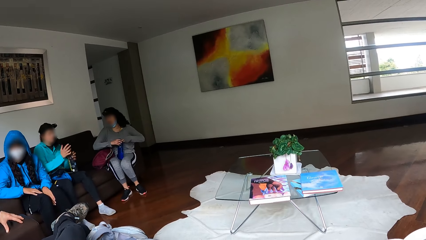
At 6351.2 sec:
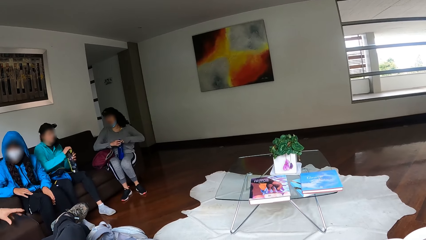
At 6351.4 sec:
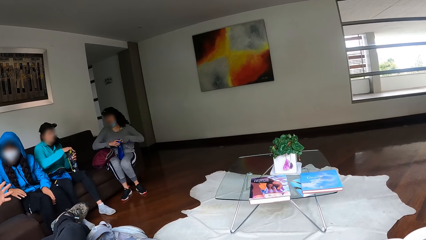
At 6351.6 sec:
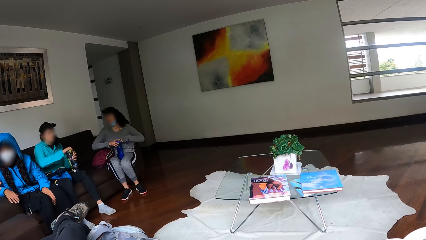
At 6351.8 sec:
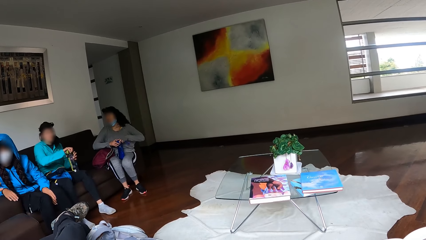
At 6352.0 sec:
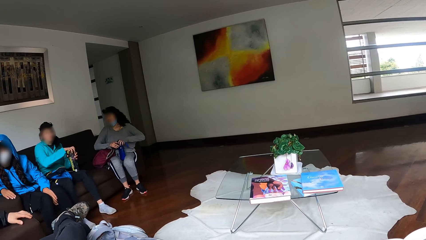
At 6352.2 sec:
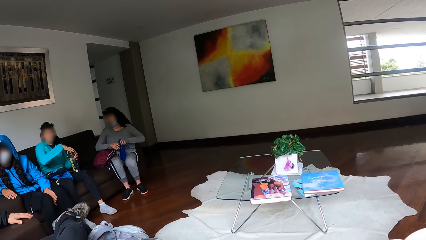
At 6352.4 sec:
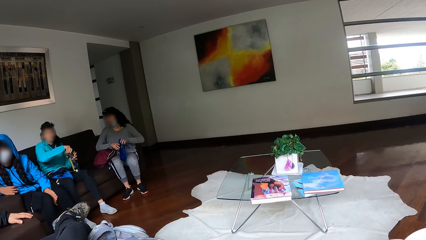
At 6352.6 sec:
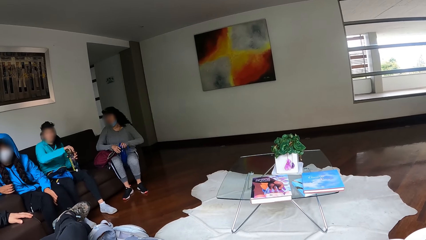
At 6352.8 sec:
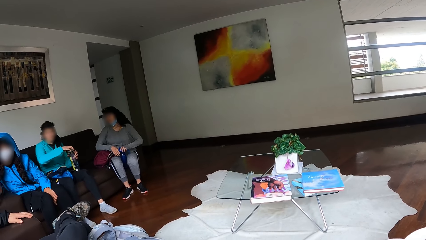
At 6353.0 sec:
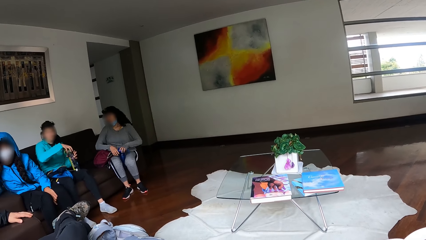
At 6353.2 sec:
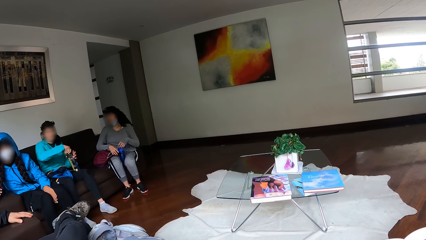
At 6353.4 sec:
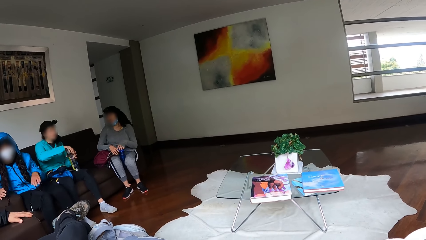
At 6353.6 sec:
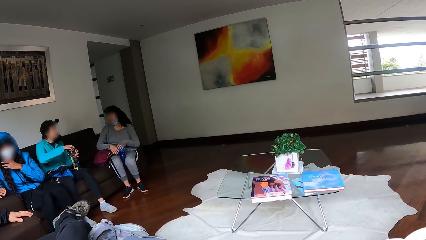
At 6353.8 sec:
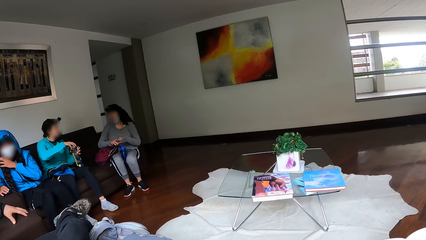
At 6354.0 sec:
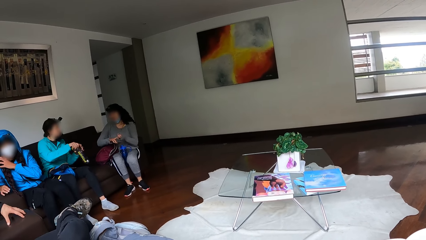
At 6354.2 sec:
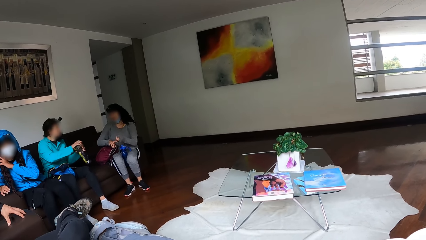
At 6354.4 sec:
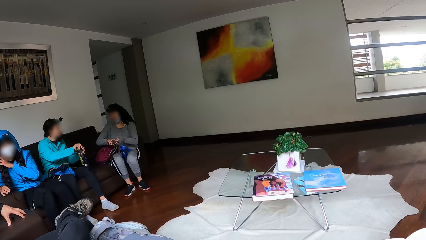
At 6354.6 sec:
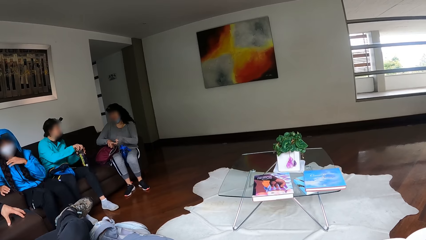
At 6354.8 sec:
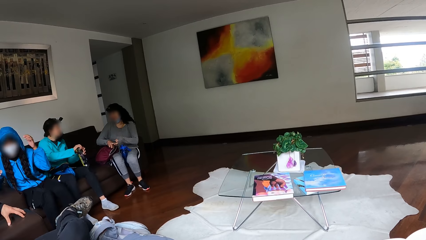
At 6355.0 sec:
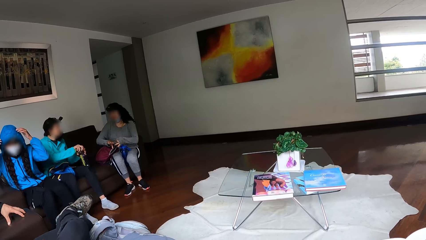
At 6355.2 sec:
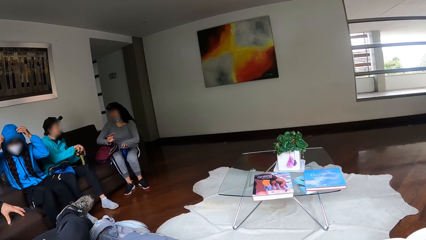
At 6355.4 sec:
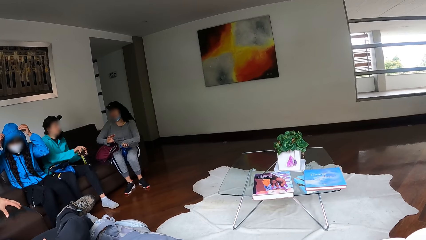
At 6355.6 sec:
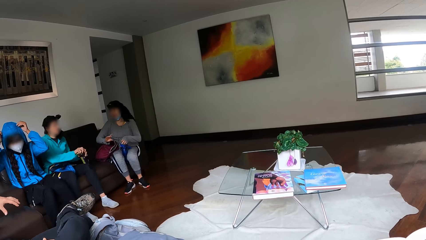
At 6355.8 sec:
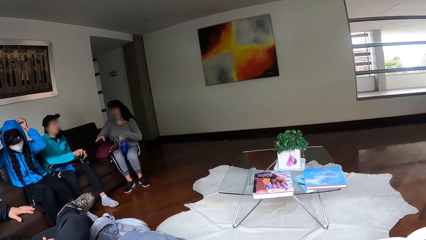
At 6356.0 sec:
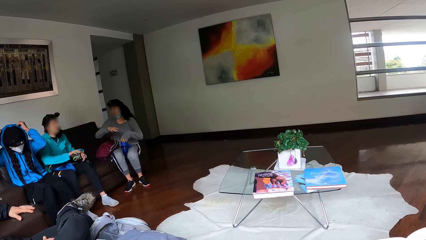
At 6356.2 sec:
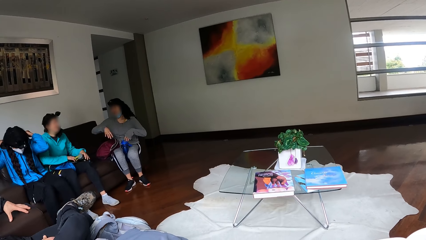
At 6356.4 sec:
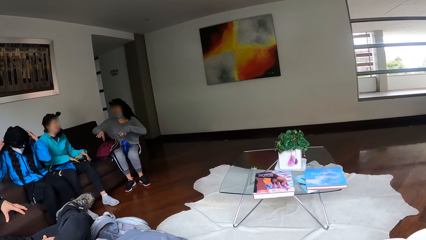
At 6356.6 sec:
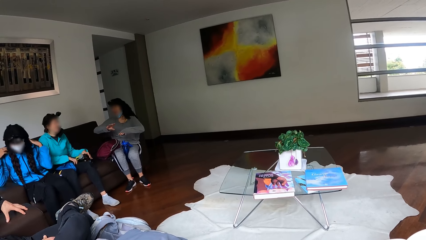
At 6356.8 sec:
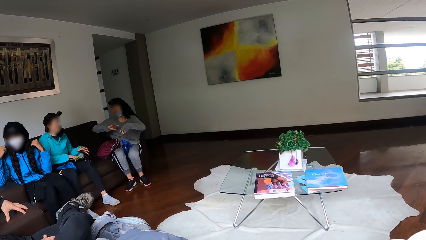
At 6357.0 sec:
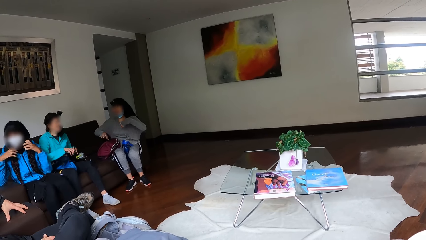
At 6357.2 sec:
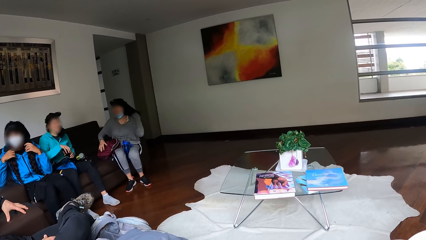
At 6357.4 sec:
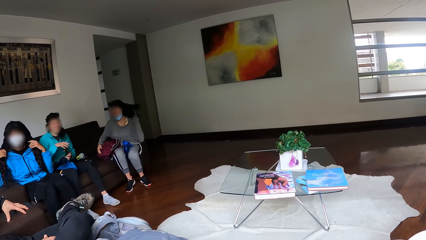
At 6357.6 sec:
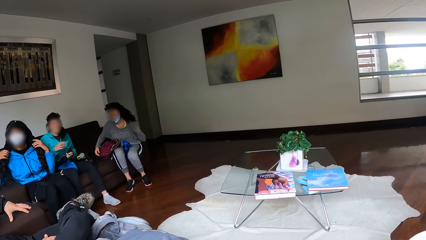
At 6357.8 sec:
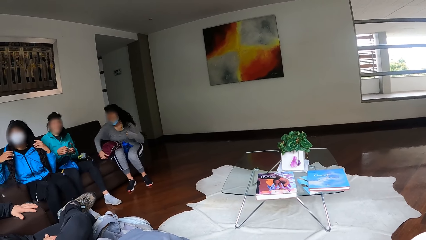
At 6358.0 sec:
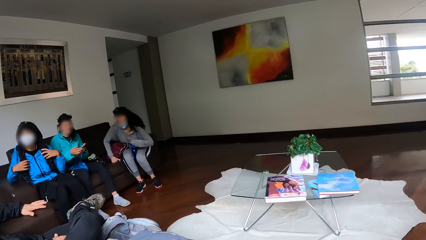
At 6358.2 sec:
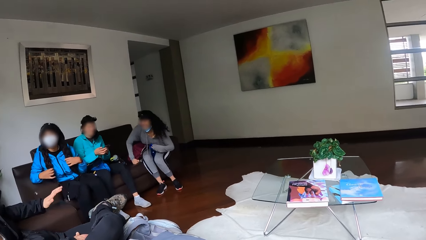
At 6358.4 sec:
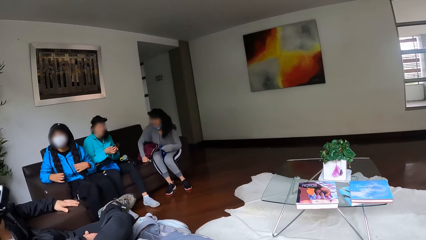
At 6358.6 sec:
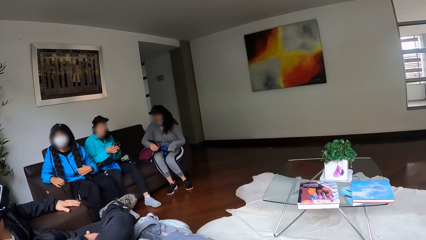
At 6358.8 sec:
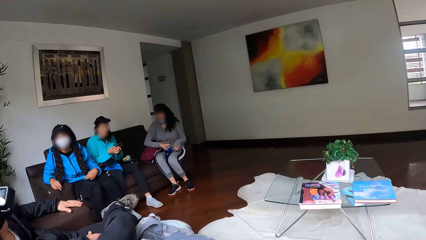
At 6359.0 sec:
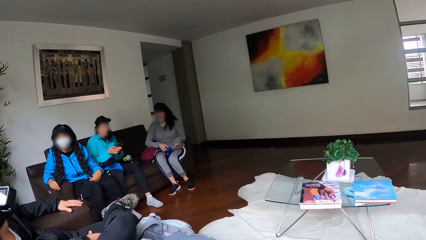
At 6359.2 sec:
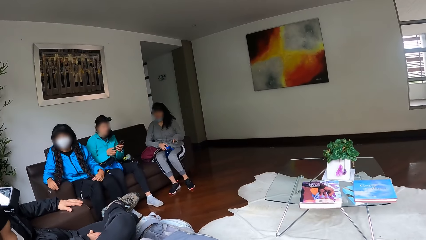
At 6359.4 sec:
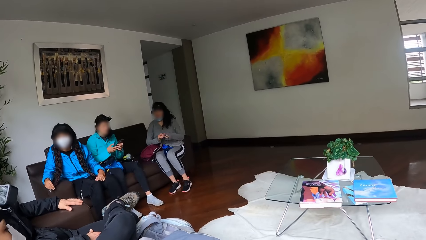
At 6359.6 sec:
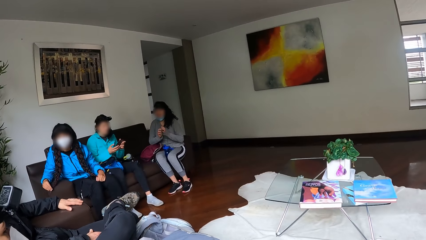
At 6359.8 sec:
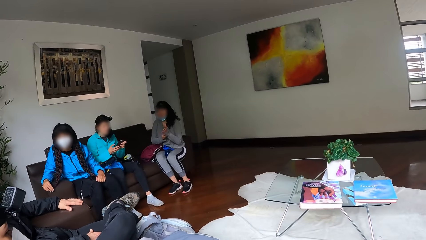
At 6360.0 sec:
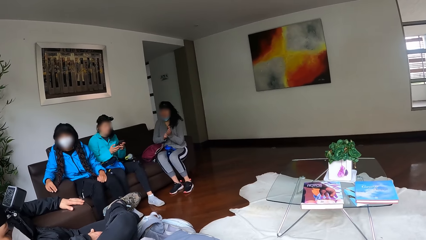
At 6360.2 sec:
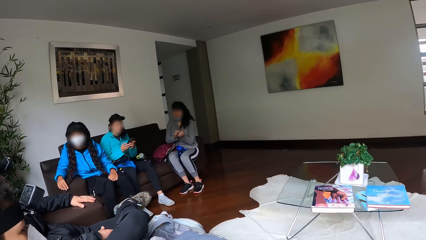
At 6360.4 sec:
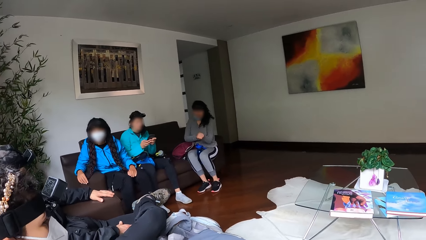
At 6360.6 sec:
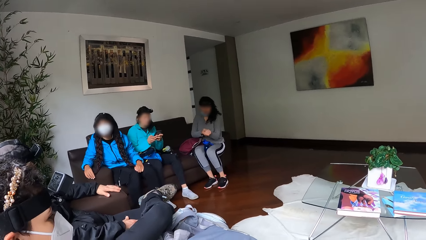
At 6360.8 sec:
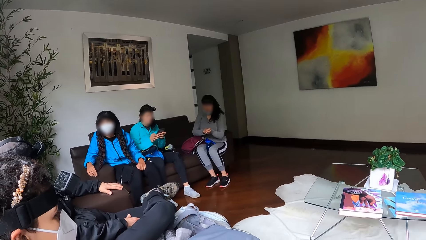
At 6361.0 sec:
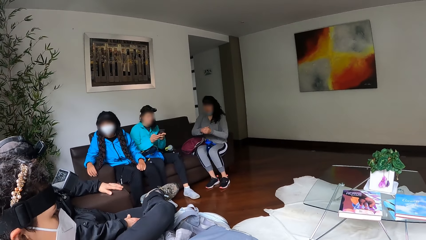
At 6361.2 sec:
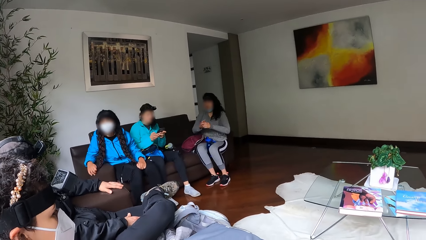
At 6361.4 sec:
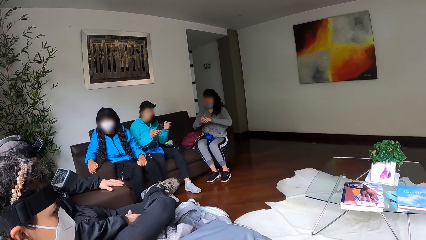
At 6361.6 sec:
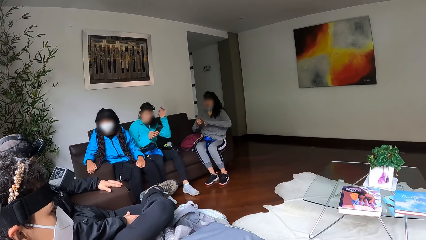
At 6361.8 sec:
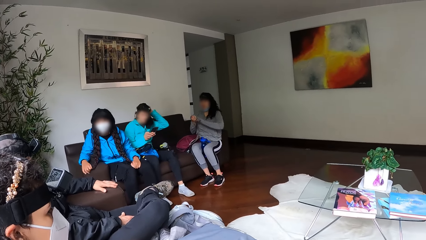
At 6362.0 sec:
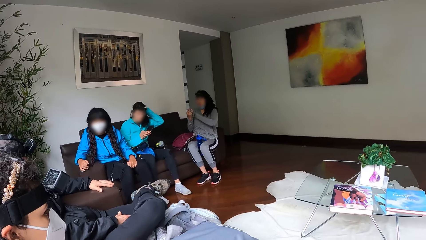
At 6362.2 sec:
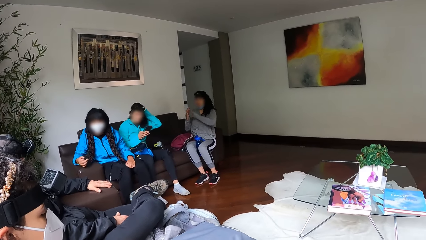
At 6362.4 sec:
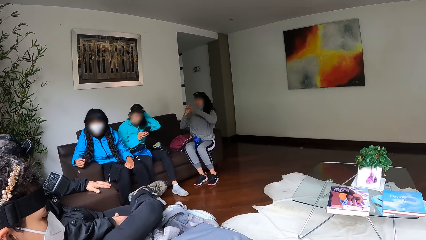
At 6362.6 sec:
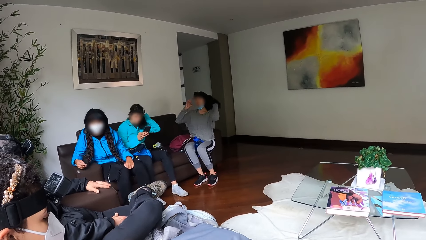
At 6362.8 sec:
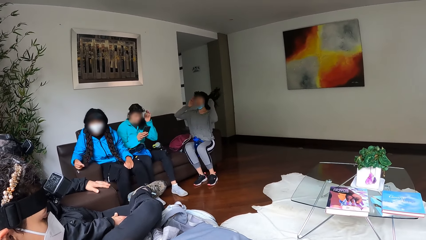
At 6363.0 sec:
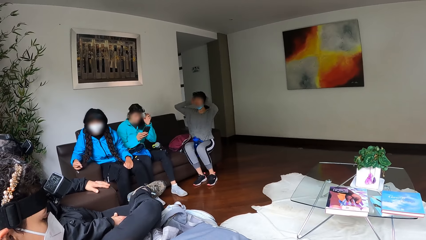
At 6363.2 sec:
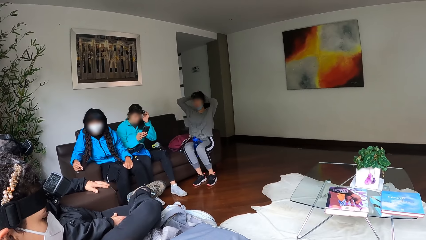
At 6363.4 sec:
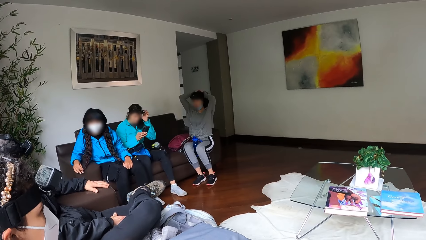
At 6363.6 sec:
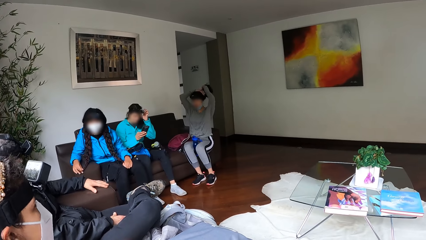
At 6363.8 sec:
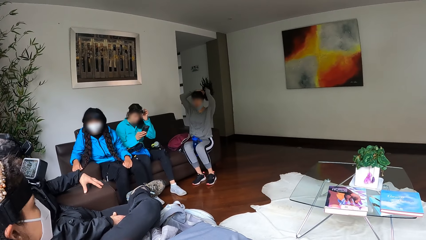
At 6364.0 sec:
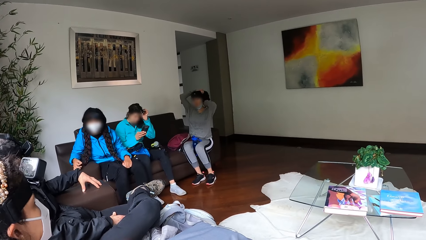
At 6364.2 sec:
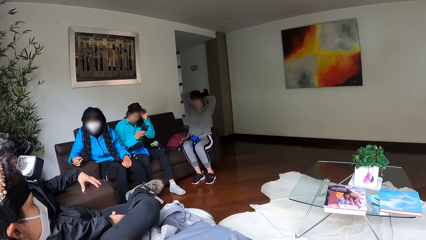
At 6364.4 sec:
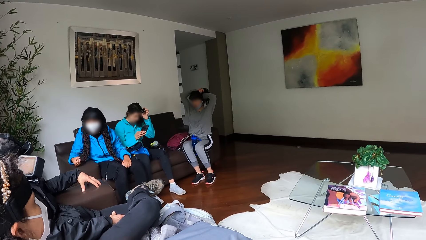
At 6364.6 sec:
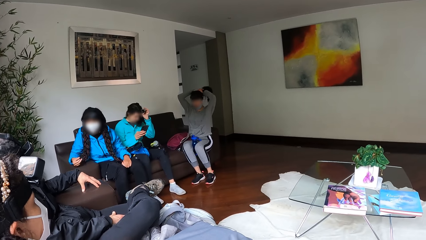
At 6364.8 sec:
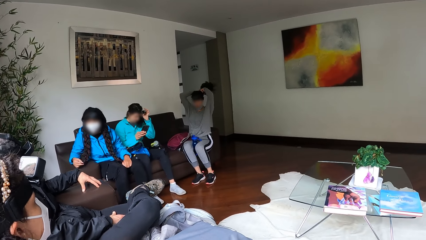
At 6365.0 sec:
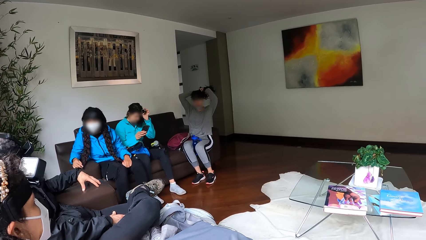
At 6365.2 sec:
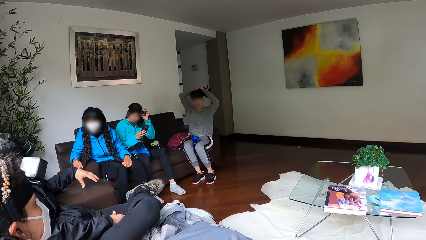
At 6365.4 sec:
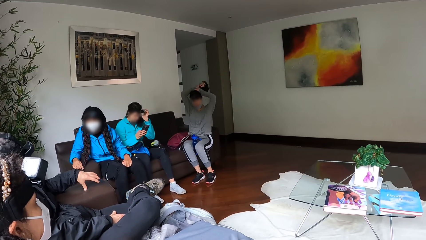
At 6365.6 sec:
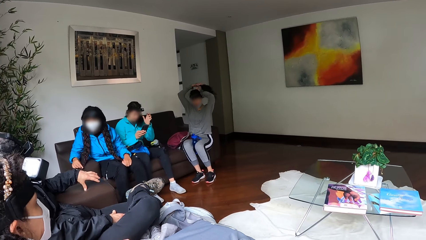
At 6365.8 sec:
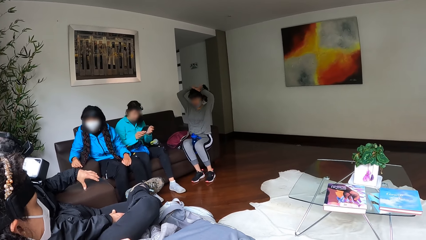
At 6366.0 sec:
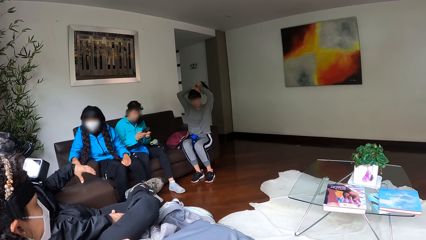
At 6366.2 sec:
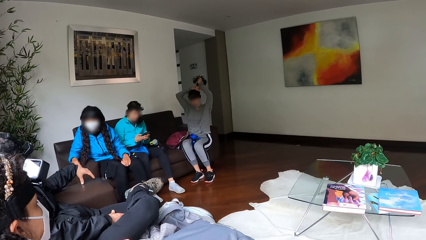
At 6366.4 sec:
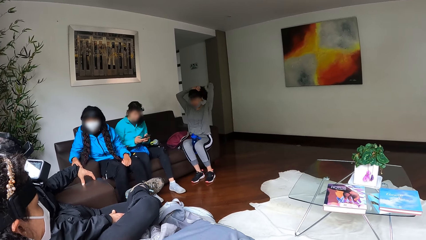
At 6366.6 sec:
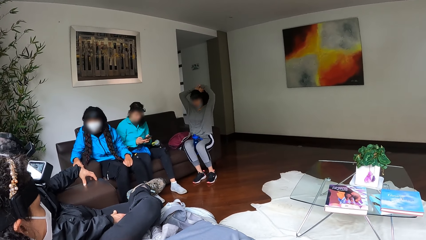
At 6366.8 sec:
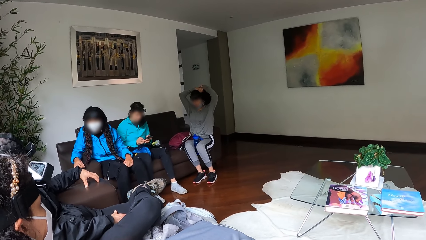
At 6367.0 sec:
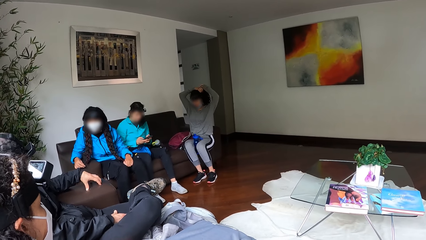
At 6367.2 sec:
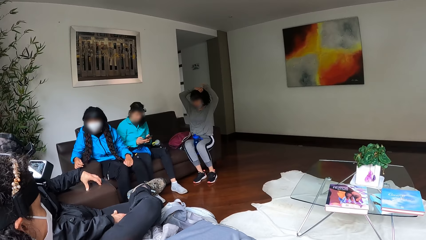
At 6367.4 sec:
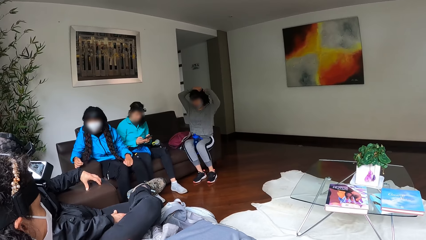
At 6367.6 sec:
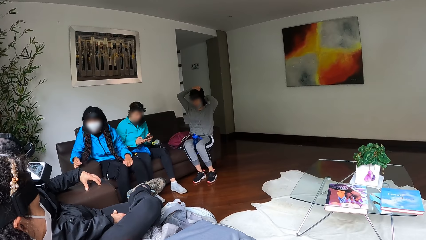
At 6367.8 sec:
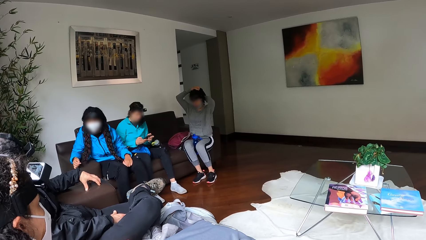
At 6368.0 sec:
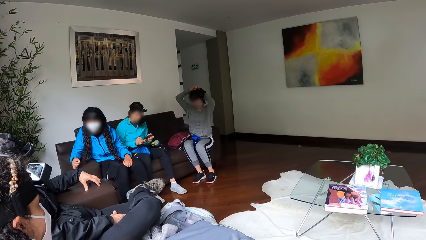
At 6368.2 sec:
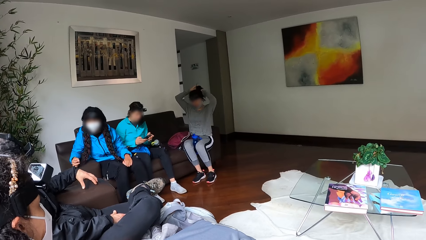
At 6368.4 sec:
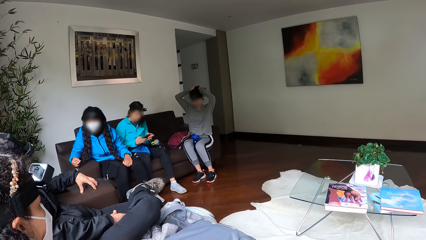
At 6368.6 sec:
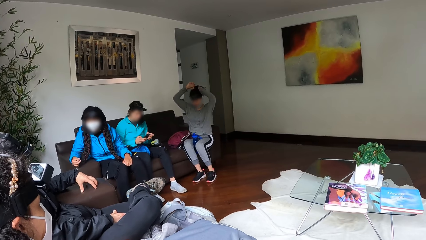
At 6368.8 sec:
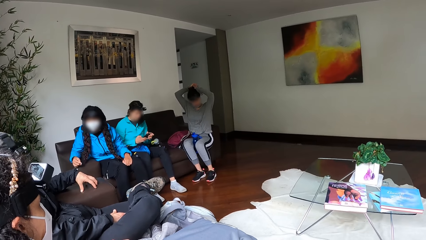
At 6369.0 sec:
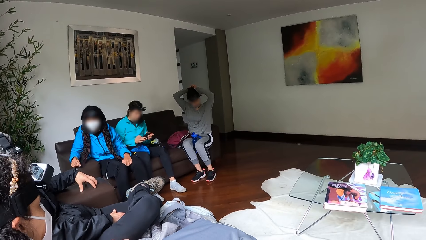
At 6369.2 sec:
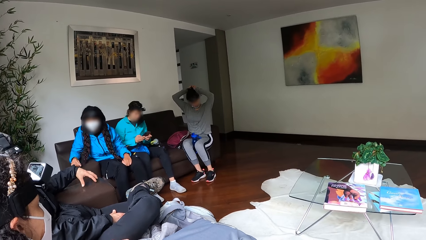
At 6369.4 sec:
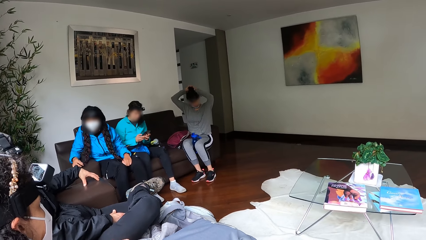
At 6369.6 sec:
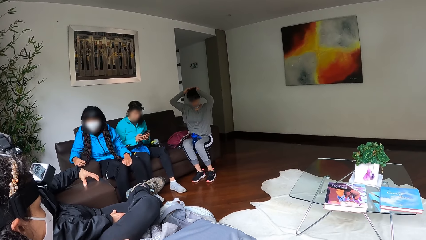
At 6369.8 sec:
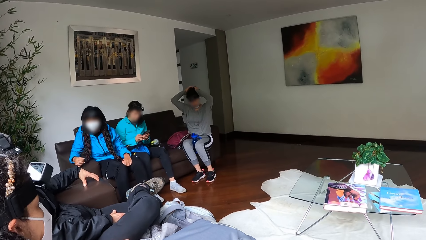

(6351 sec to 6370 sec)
A woman closes the bottle in her left hand with her right hand. Another woman adjusts her hair with her left hand. A third woman makes gestures with both hands. The second woman removes her hood with both hands. The first woman picks up a phone on the bag with her right hand. The second woman touches her hair with both hands. The first woman operates the phone in both hands. She touches her hair with her left hand. The third woman adjusts her hair with both hands. The first woman operates the phone in both hands.
